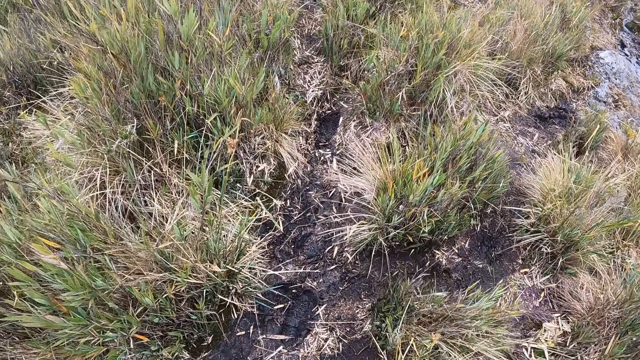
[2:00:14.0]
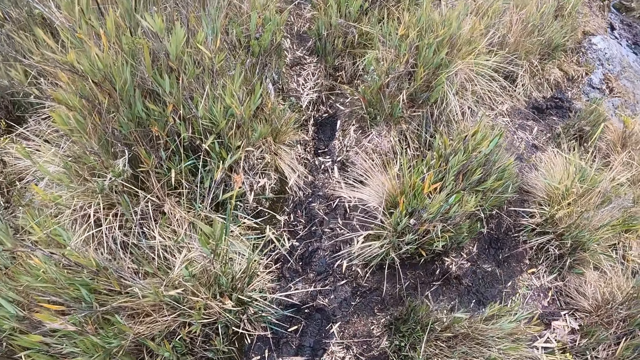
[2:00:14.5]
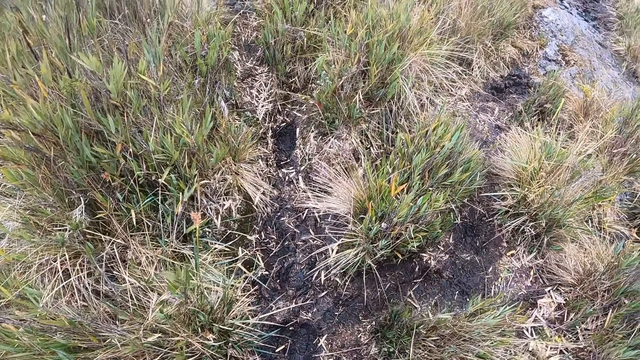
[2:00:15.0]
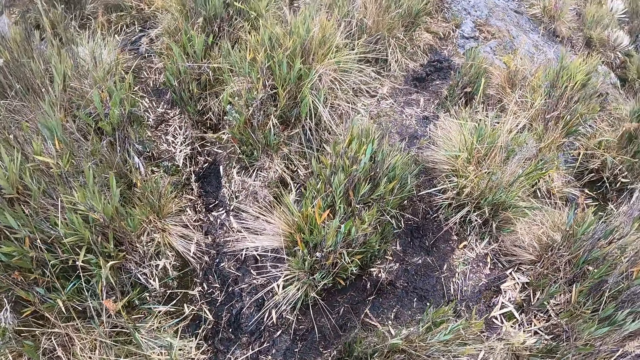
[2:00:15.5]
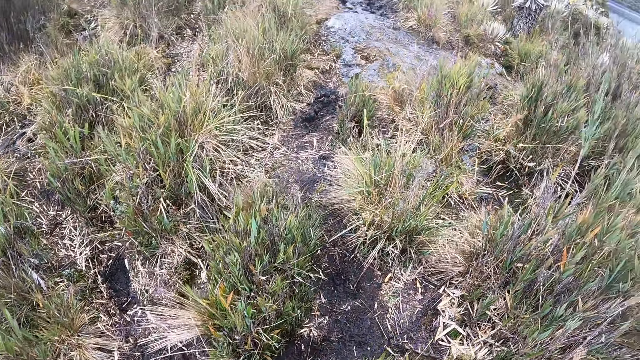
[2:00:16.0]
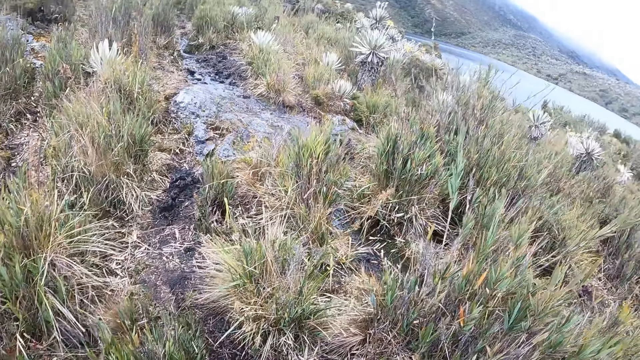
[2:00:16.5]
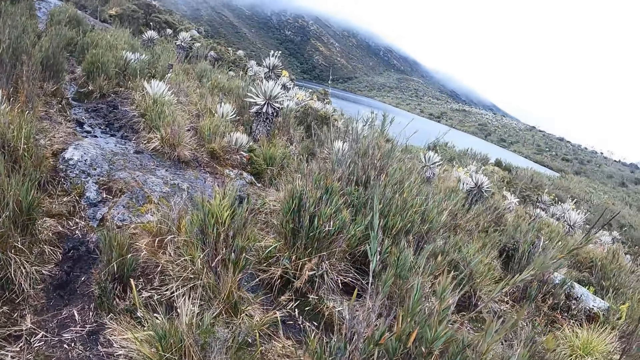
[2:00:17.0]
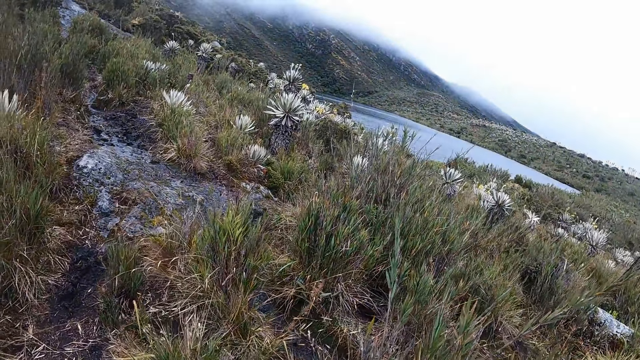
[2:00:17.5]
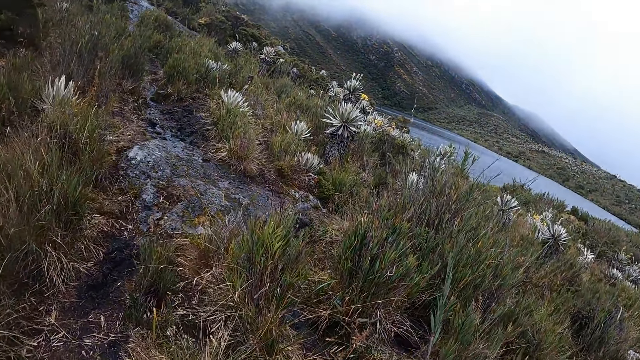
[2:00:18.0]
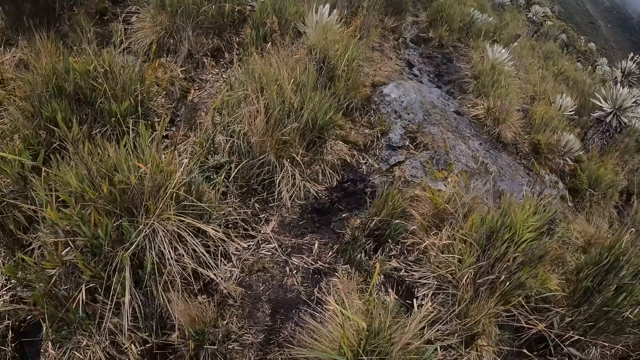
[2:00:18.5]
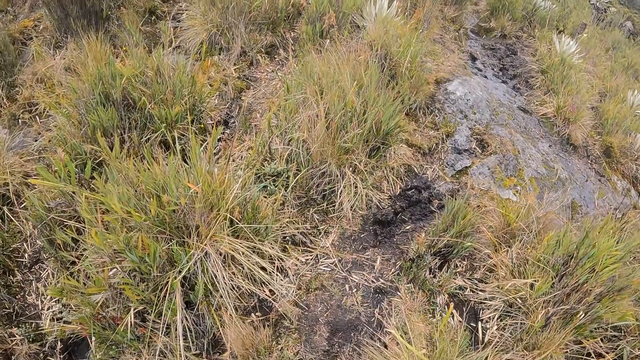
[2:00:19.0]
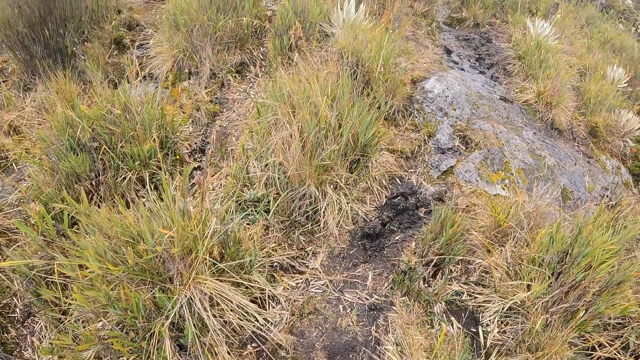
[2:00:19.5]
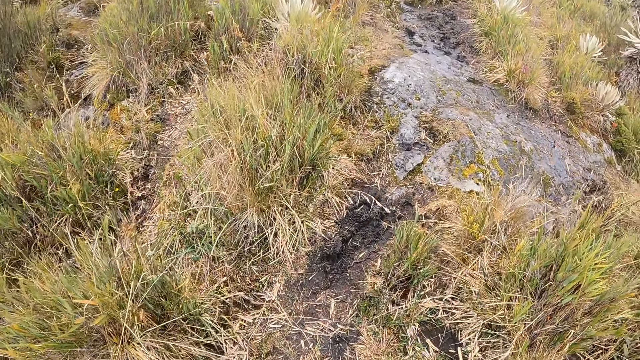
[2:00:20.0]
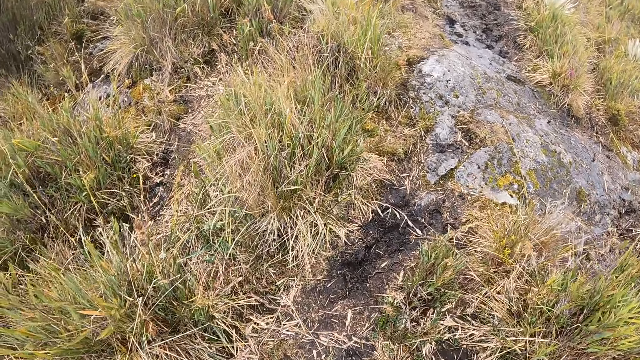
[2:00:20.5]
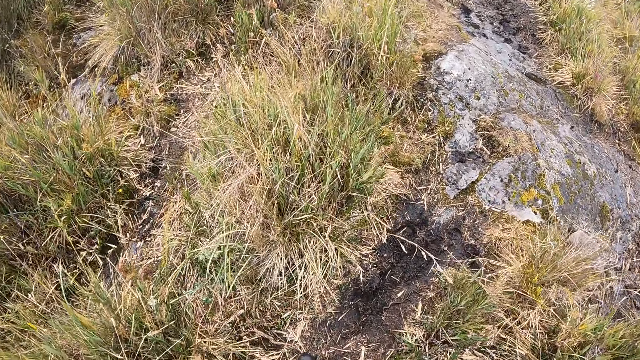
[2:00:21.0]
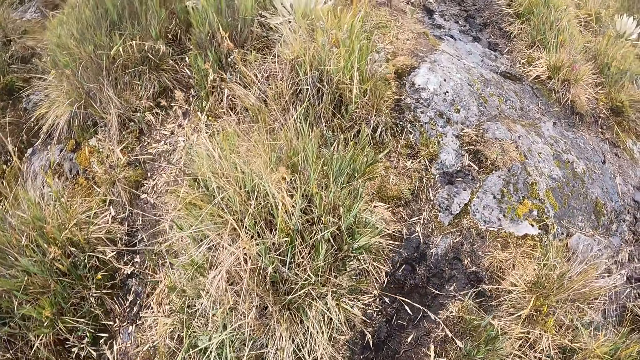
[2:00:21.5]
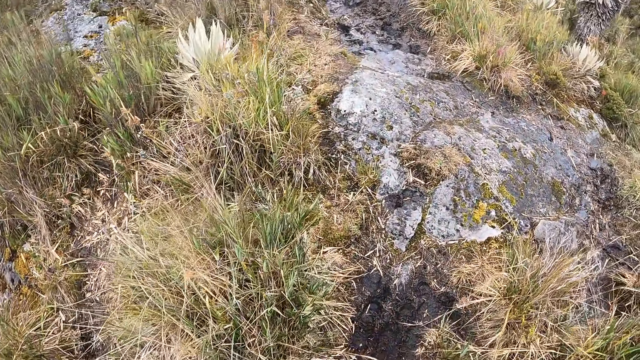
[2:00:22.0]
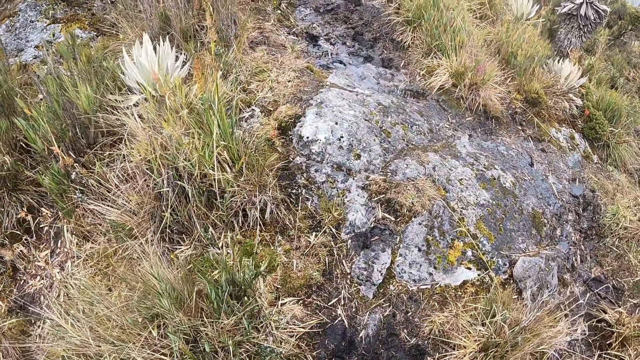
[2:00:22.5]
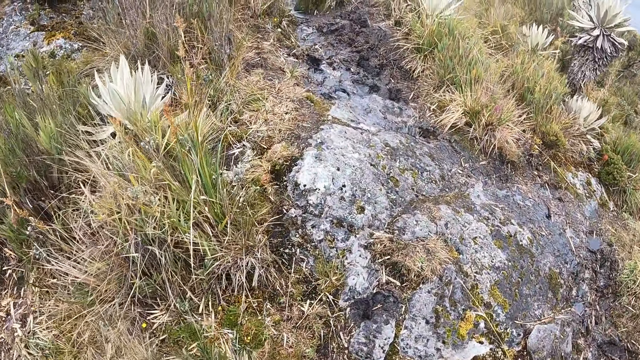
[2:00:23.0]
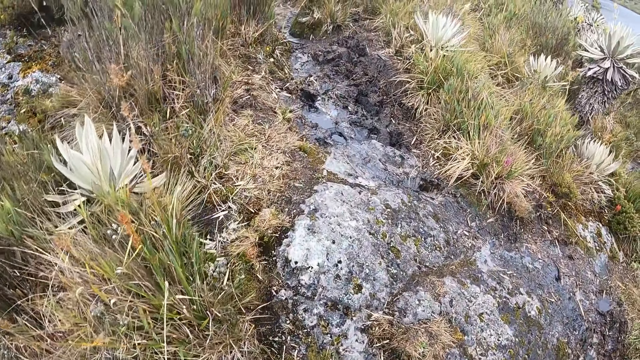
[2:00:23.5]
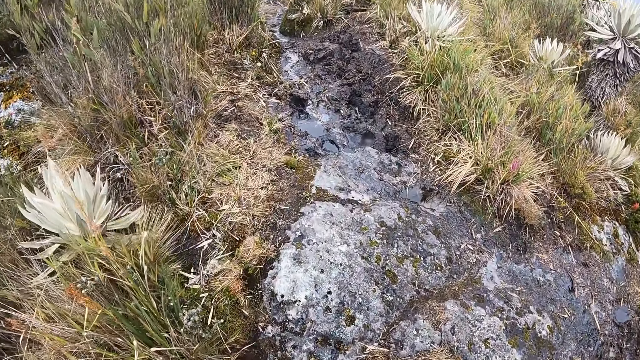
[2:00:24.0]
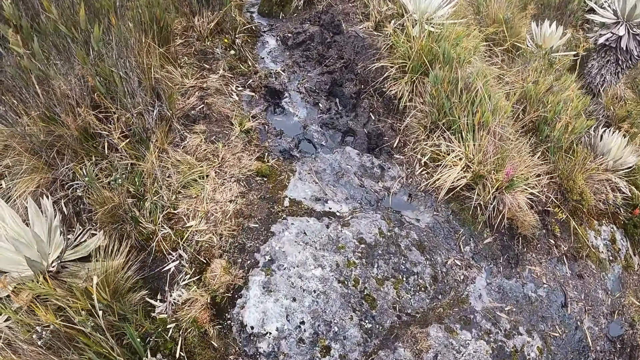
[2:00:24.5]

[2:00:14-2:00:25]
The camera wearer looks around the field. They climb up the hill. They walk around the field.

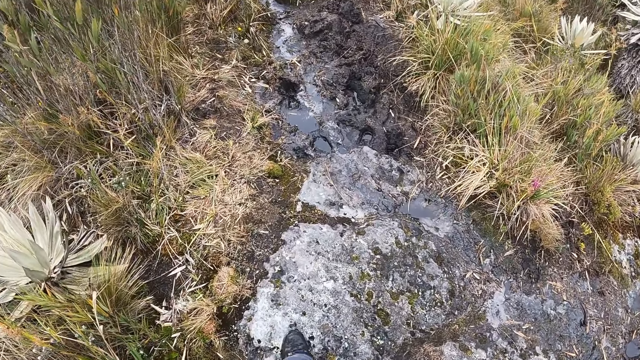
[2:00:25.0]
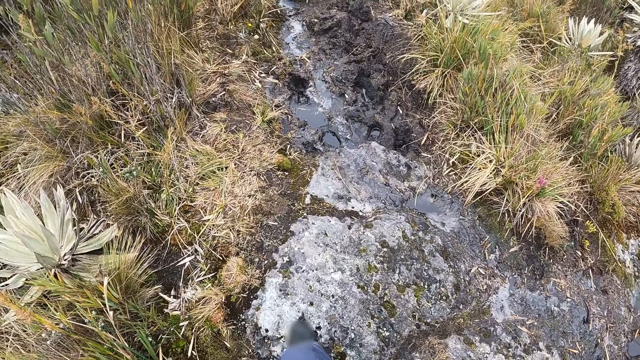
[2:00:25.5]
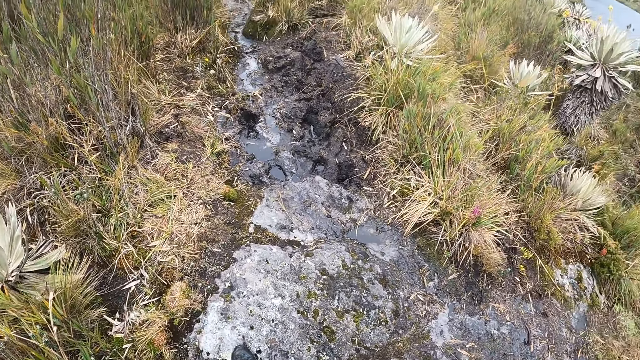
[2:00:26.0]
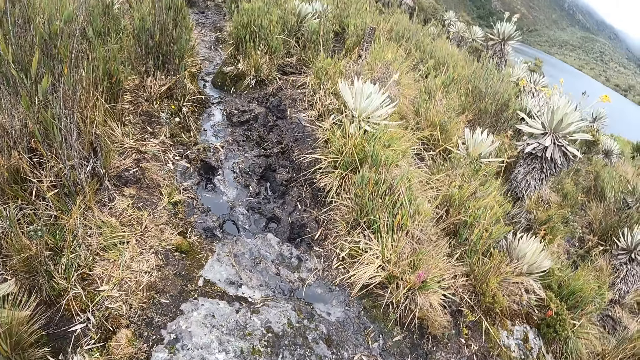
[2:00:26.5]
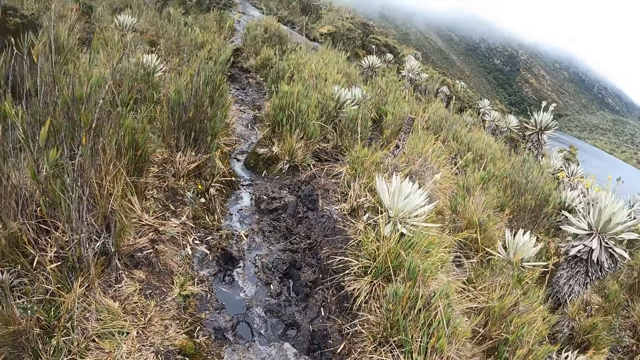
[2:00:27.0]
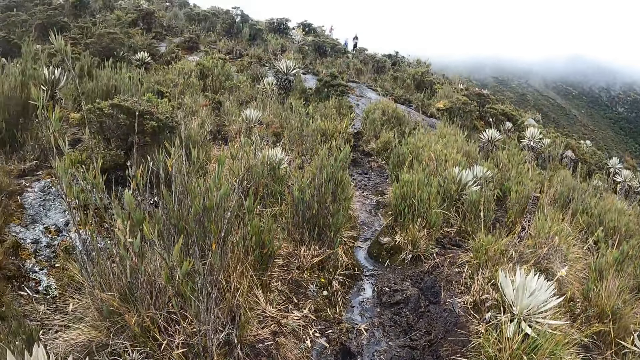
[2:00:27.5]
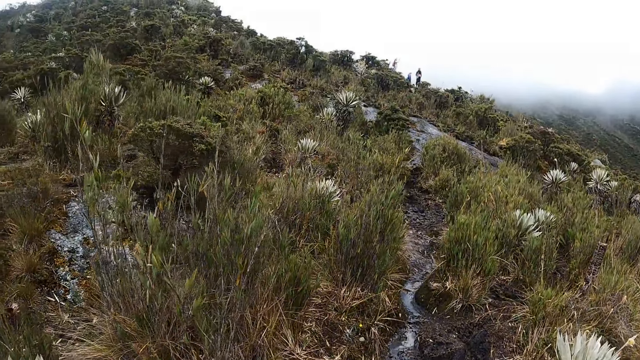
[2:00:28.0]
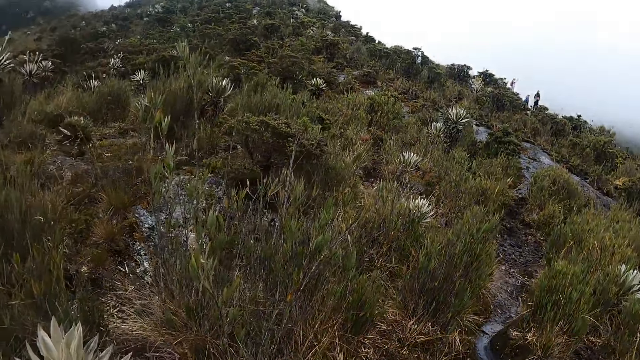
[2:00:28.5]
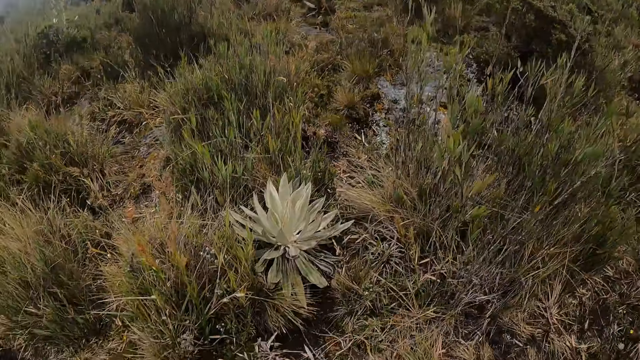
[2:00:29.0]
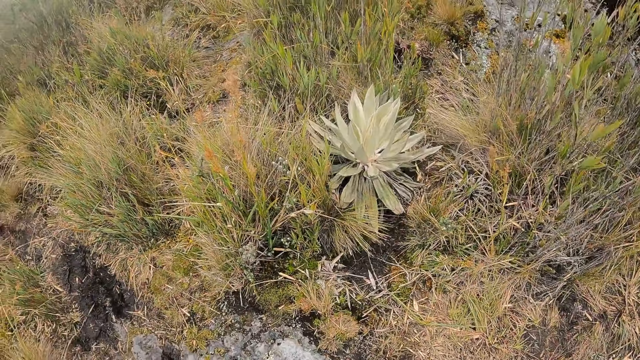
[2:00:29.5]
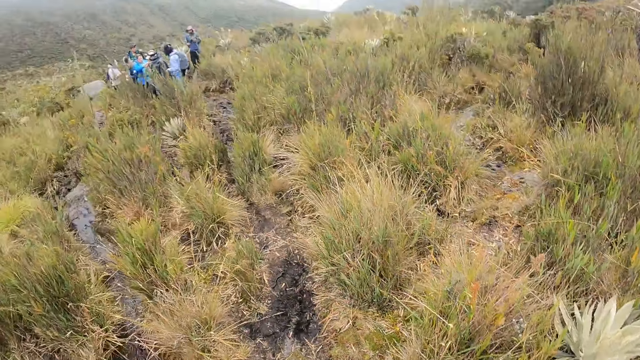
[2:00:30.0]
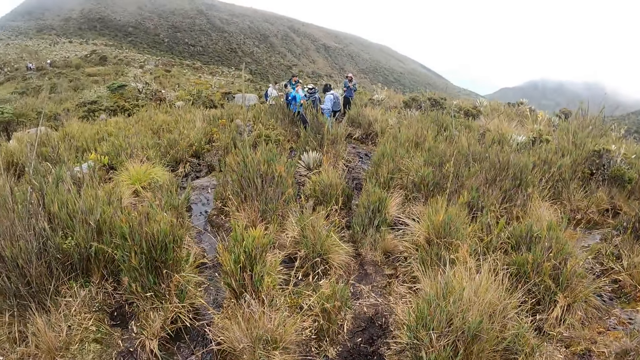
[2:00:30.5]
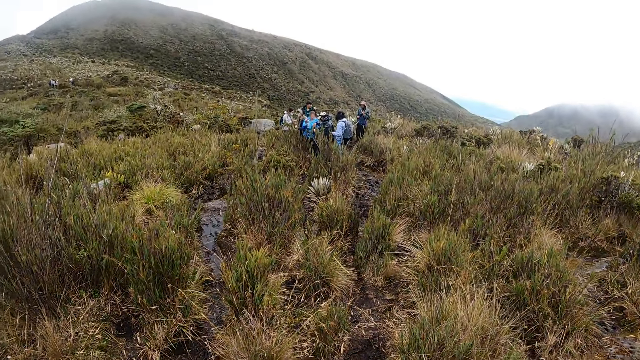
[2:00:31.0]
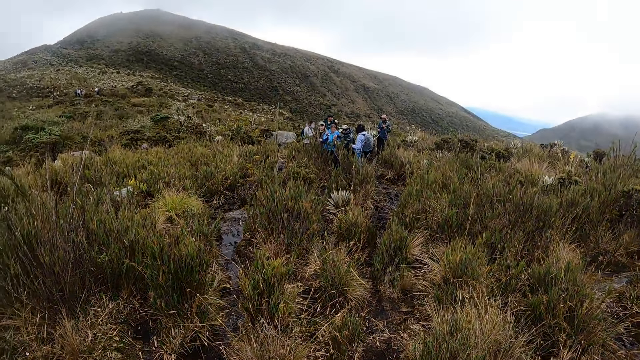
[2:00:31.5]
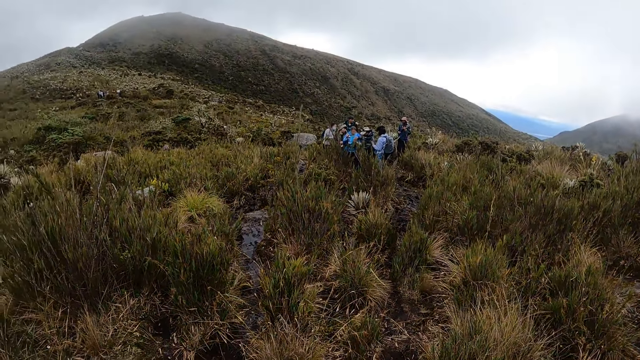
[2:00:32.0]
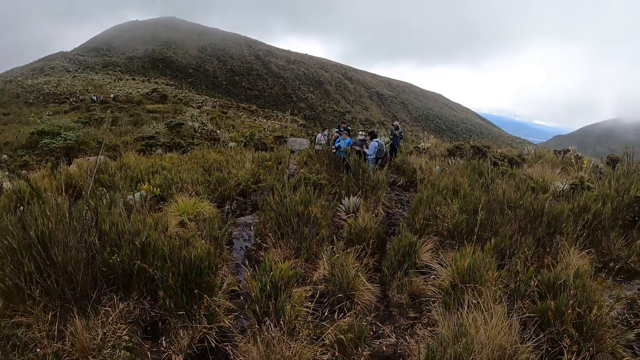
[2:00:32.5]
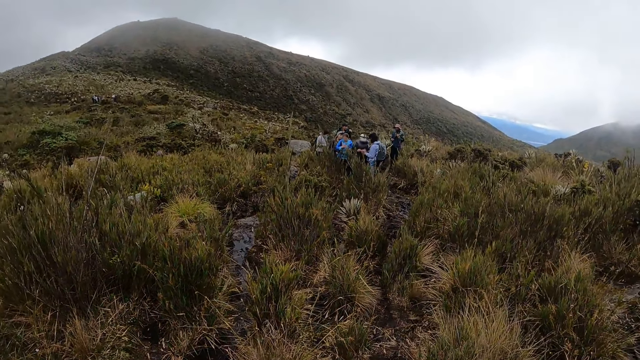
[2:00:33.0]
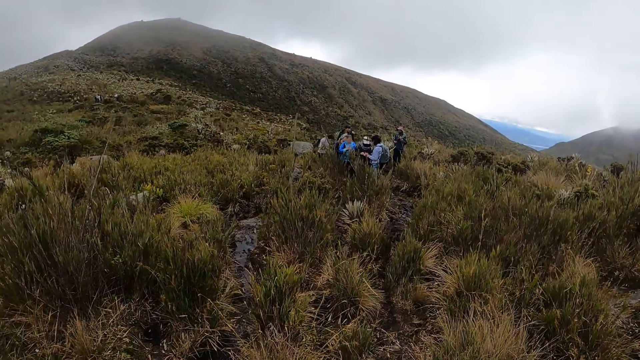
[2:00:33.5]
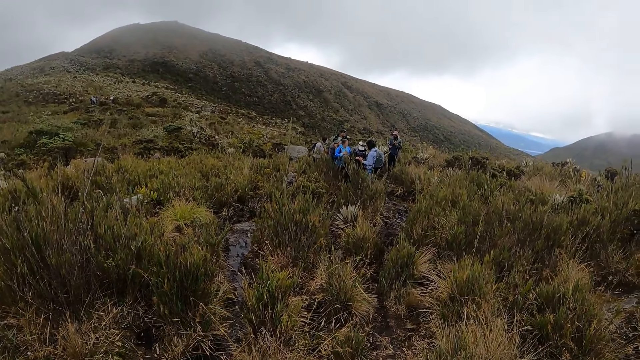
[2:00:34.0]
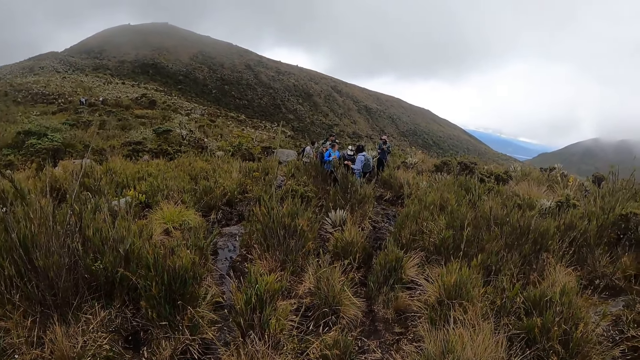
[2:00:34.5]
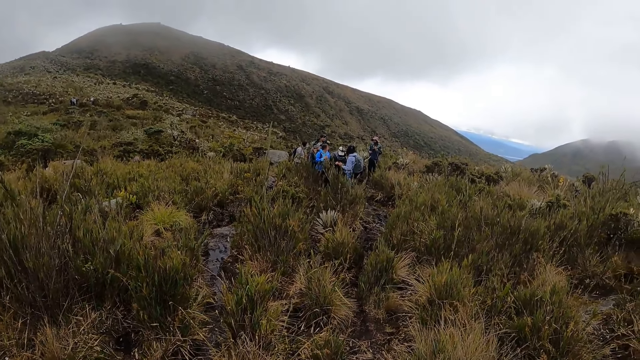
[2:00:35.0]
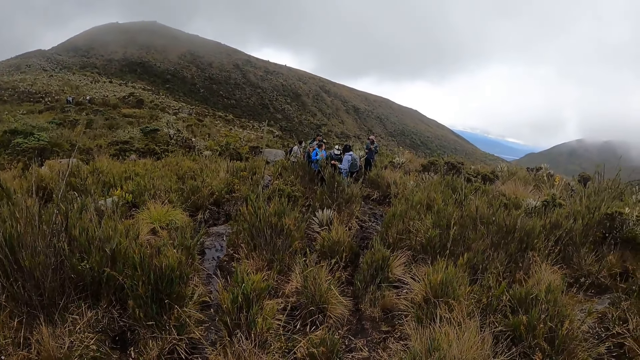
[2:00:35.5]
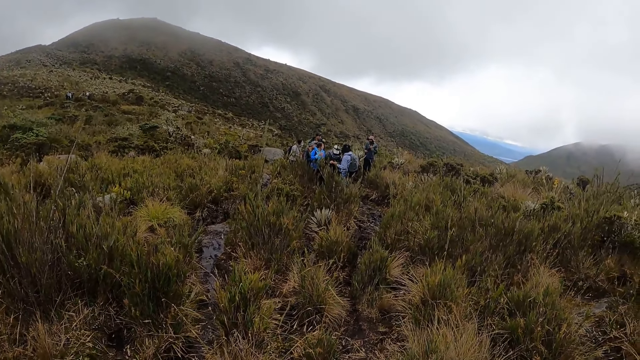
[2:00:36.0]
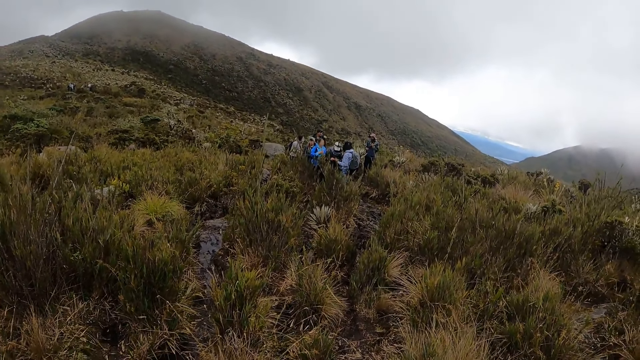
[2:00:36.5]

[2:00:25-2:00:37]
The camera wearer looks around the field. They stare at a crowd.
